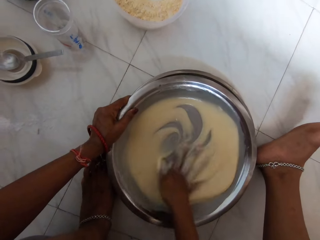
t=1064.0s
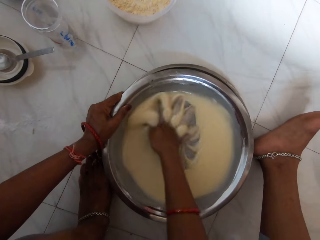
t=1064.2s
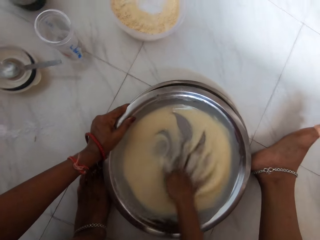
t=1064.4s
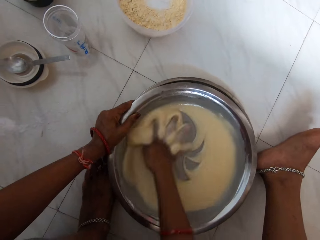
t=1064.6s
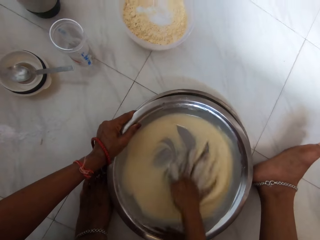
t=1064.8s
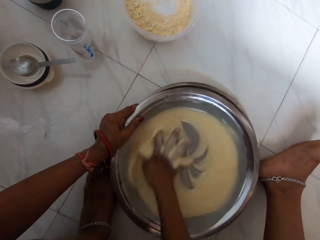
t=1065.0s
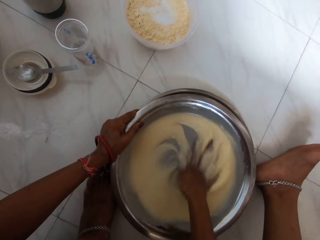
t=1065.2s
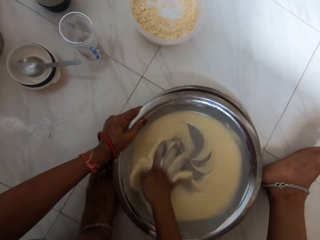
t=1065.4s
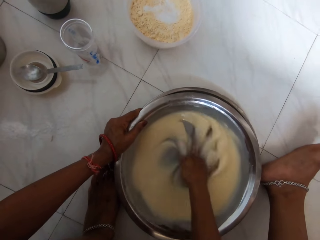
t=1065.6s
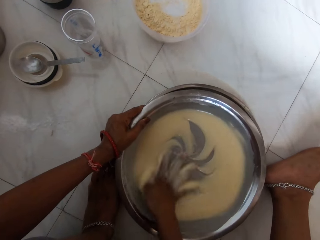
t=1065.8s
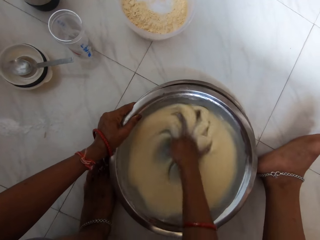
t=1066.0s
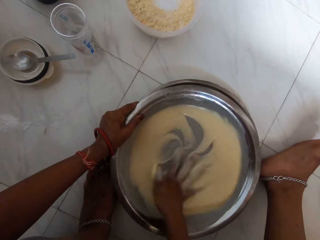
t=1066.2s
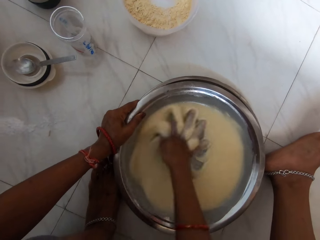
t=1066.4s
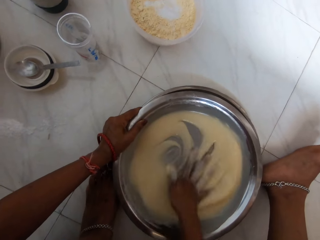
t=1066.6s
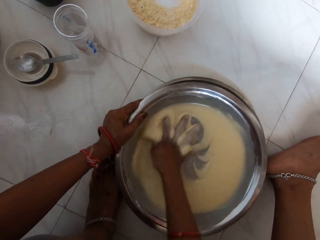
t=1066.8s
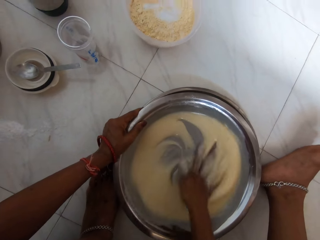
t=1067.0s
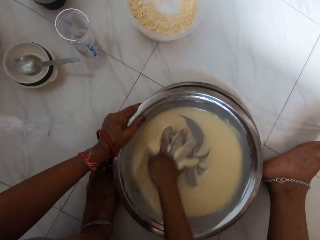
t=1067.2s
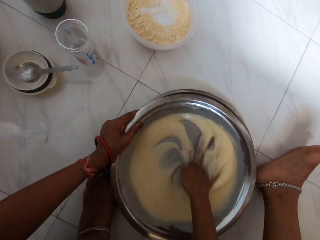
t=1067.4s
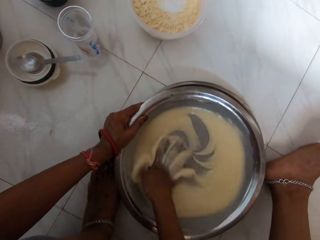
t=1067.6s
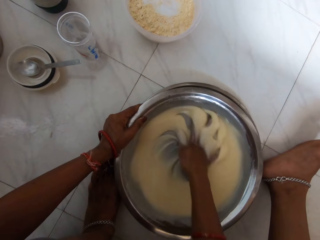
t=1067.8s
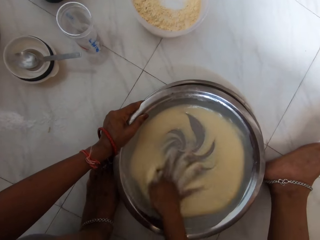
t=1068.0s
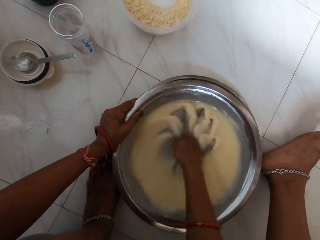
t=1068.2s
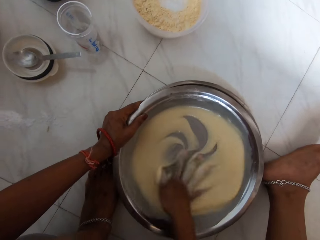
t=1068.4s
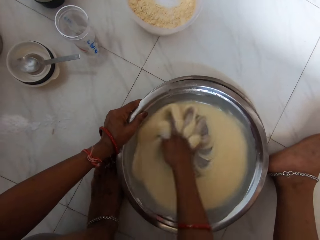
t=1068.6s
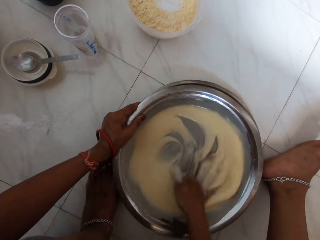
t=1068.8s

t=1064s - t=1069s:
The camera wearer stirs the dough solution.

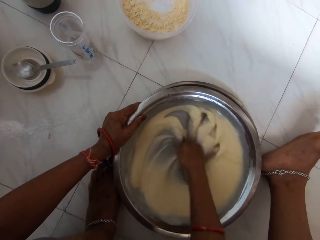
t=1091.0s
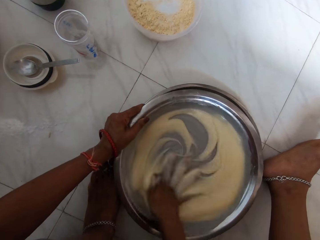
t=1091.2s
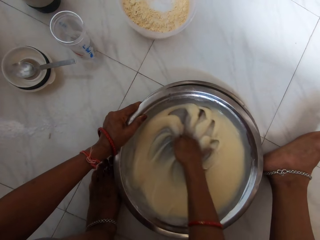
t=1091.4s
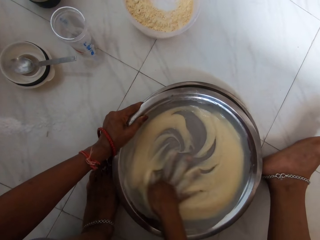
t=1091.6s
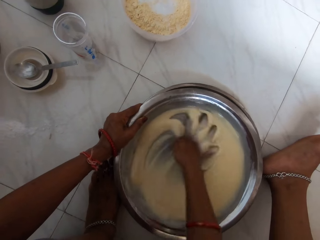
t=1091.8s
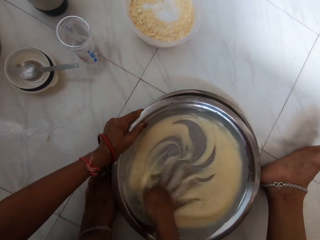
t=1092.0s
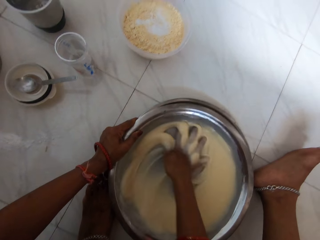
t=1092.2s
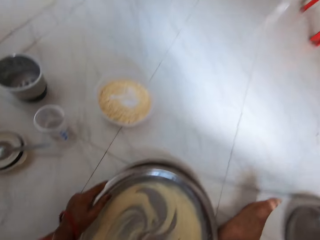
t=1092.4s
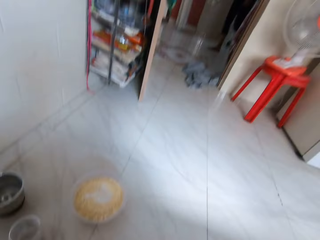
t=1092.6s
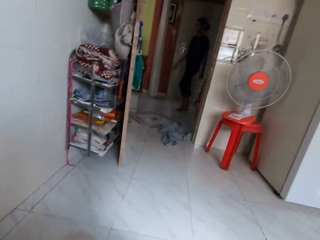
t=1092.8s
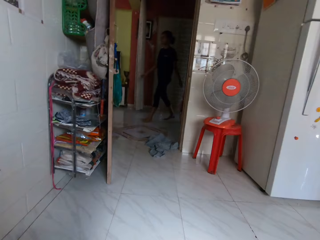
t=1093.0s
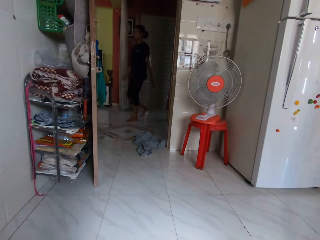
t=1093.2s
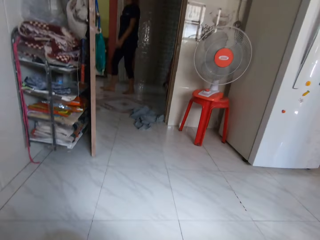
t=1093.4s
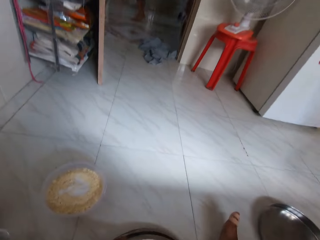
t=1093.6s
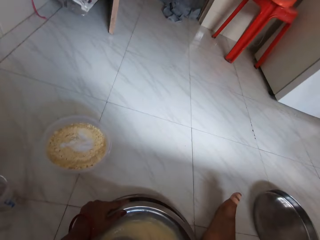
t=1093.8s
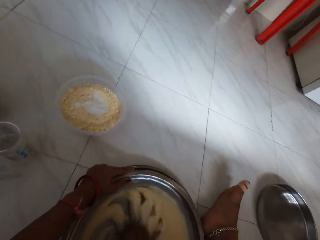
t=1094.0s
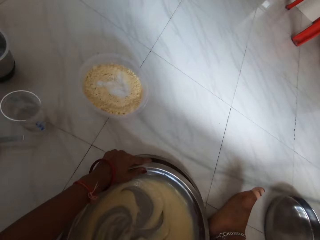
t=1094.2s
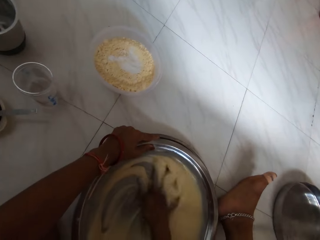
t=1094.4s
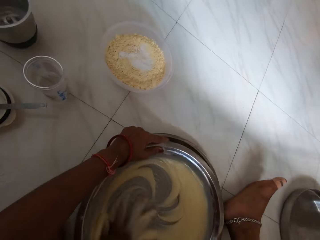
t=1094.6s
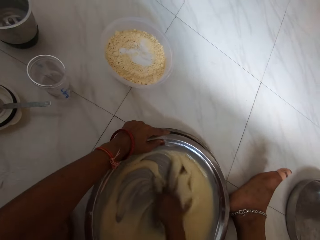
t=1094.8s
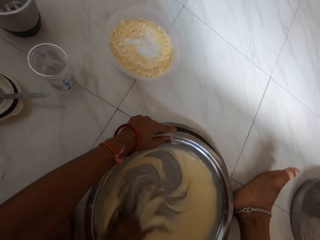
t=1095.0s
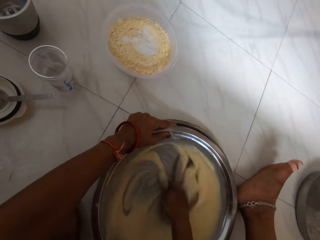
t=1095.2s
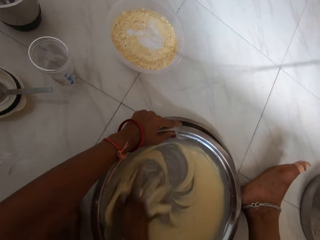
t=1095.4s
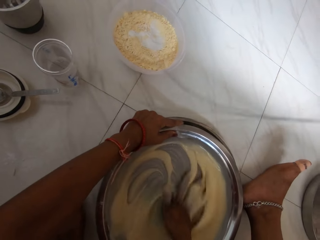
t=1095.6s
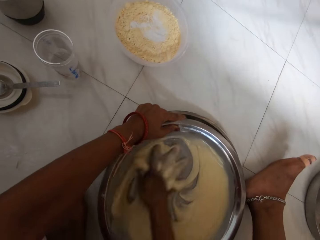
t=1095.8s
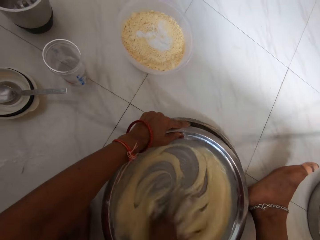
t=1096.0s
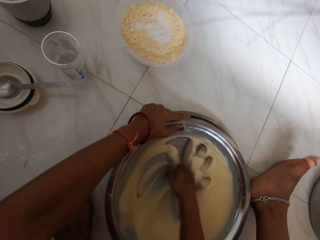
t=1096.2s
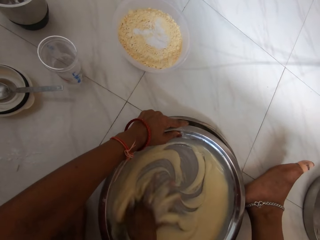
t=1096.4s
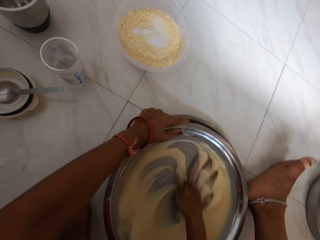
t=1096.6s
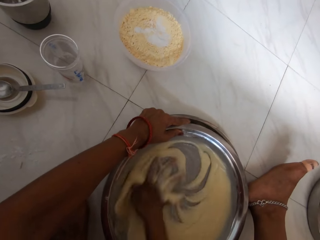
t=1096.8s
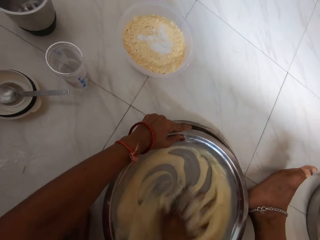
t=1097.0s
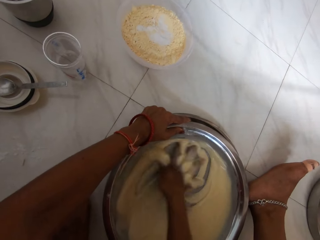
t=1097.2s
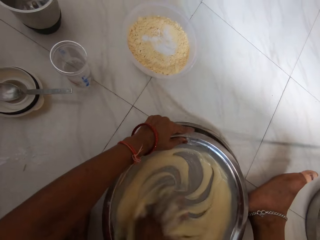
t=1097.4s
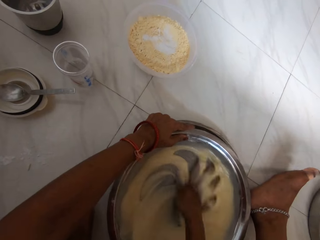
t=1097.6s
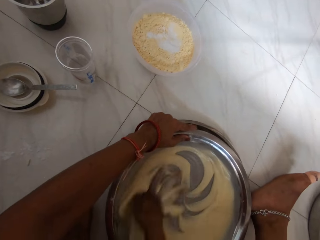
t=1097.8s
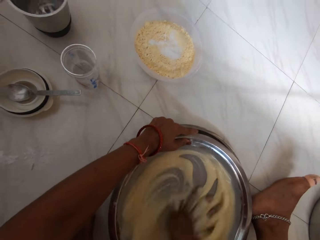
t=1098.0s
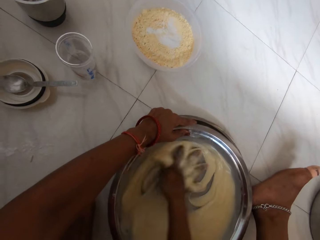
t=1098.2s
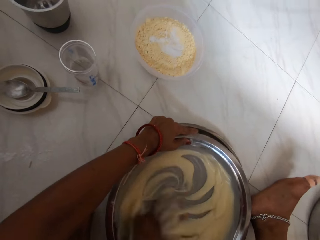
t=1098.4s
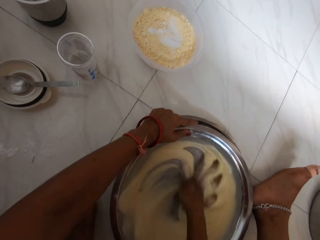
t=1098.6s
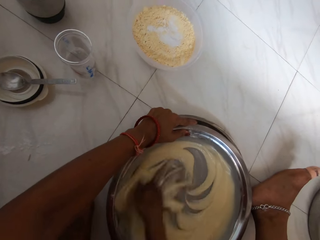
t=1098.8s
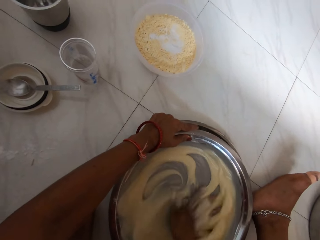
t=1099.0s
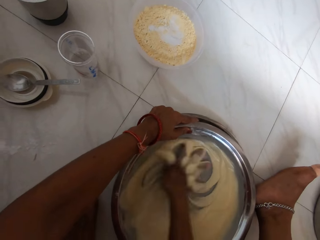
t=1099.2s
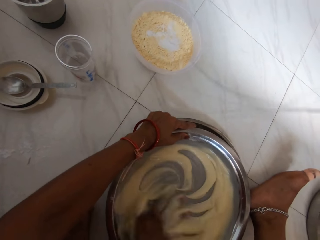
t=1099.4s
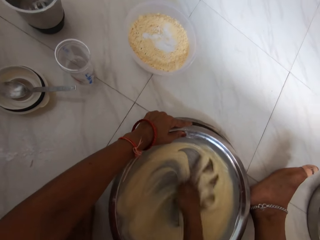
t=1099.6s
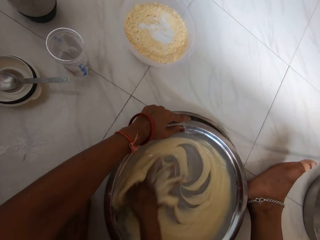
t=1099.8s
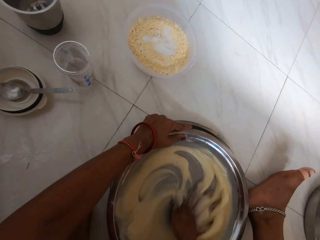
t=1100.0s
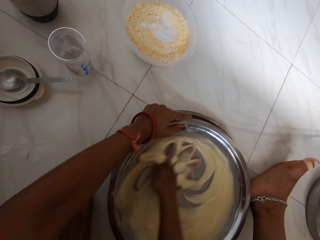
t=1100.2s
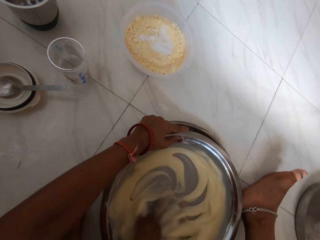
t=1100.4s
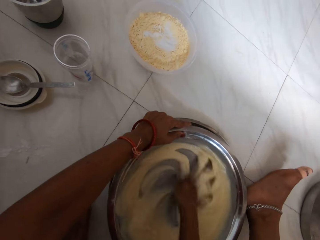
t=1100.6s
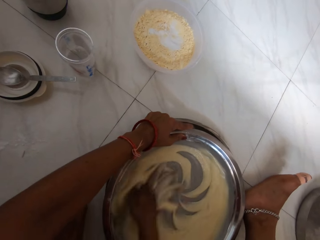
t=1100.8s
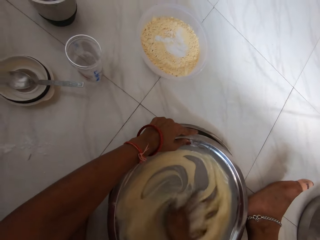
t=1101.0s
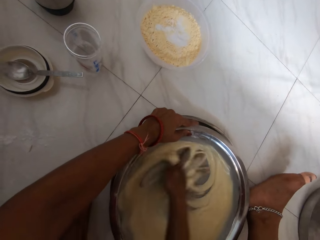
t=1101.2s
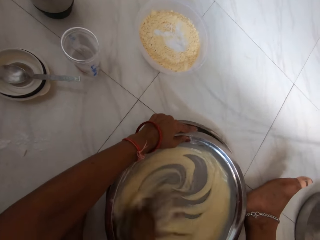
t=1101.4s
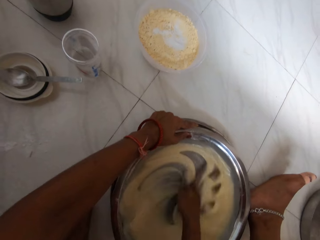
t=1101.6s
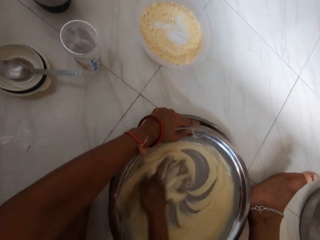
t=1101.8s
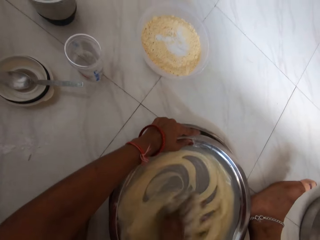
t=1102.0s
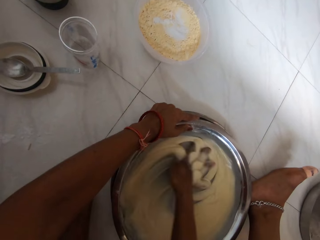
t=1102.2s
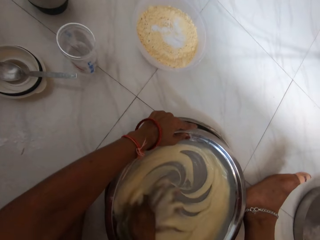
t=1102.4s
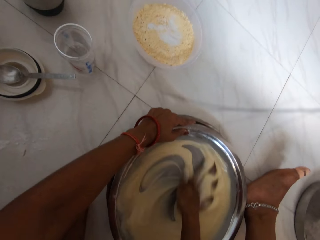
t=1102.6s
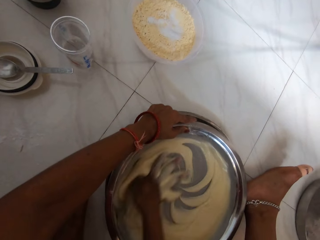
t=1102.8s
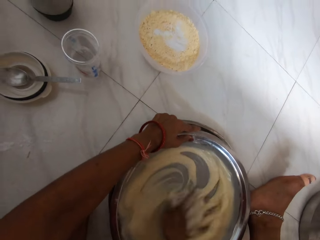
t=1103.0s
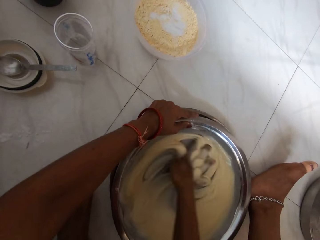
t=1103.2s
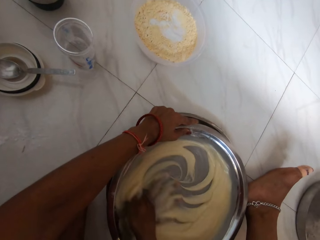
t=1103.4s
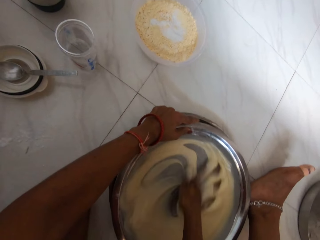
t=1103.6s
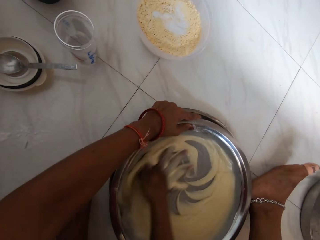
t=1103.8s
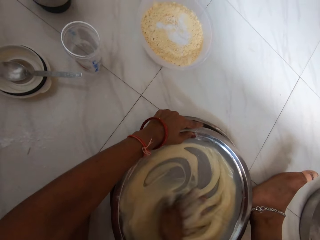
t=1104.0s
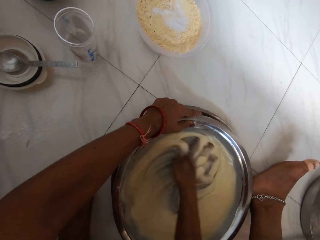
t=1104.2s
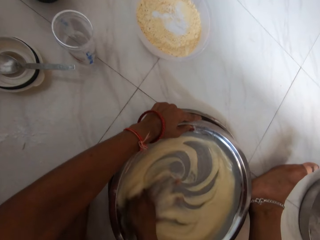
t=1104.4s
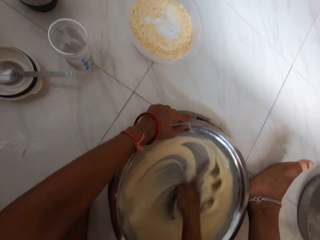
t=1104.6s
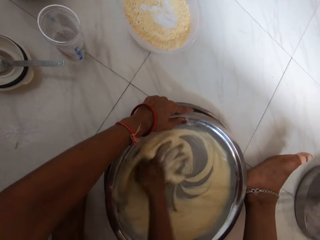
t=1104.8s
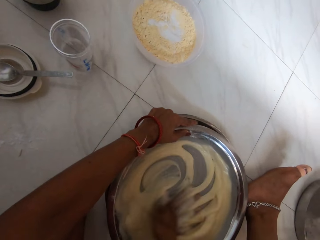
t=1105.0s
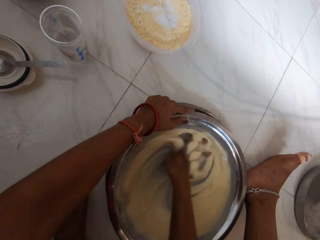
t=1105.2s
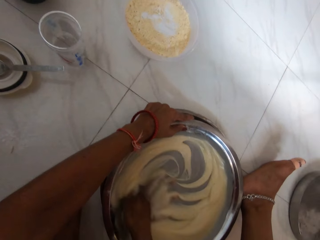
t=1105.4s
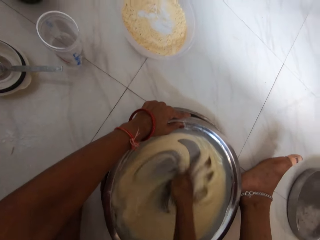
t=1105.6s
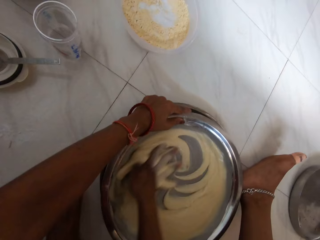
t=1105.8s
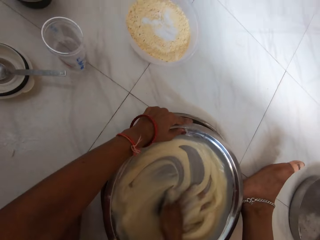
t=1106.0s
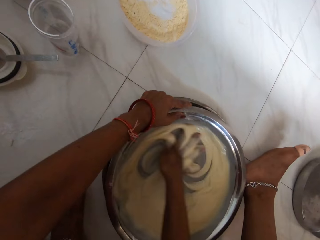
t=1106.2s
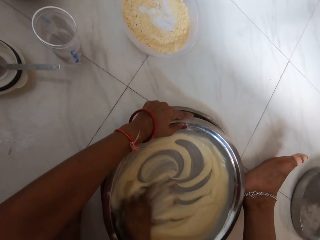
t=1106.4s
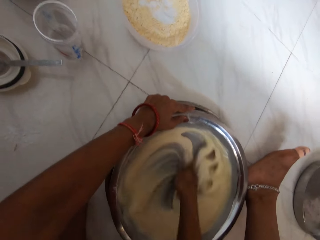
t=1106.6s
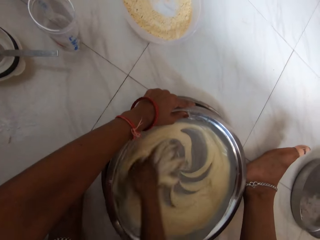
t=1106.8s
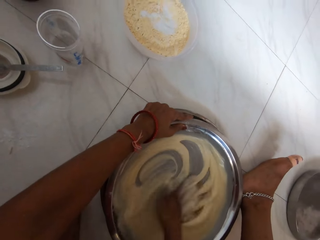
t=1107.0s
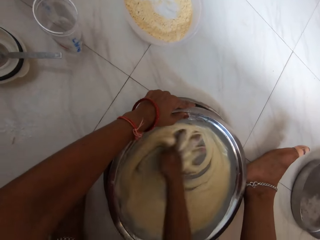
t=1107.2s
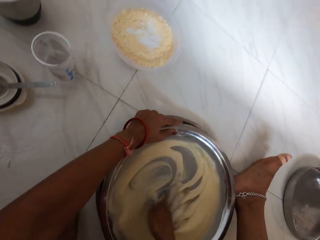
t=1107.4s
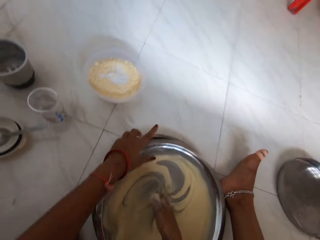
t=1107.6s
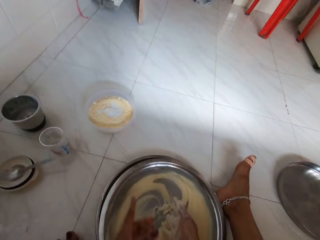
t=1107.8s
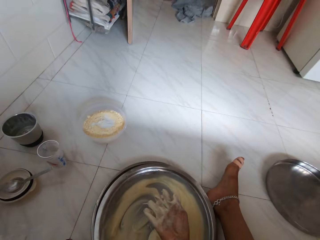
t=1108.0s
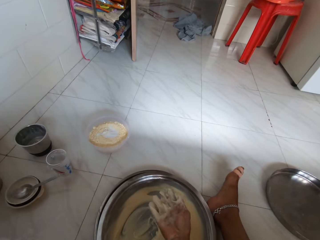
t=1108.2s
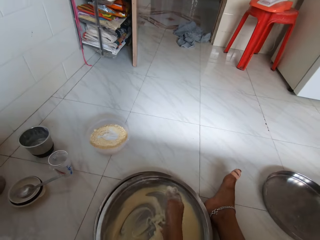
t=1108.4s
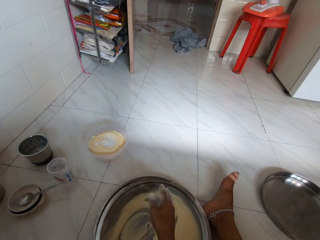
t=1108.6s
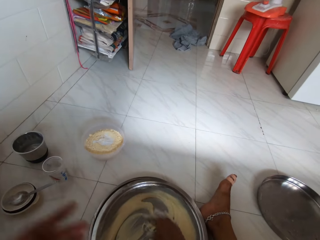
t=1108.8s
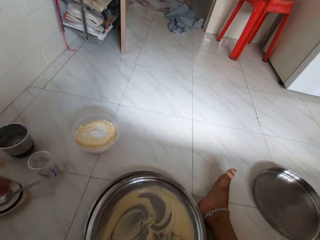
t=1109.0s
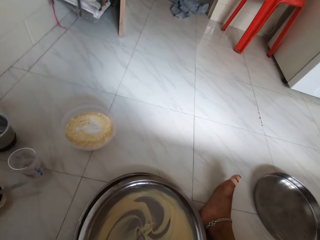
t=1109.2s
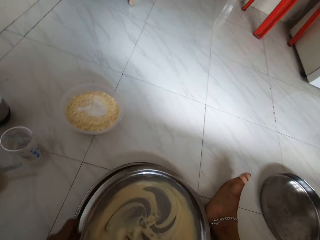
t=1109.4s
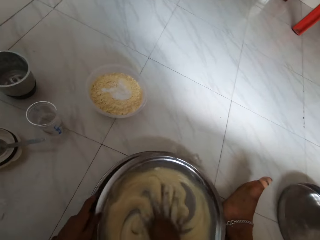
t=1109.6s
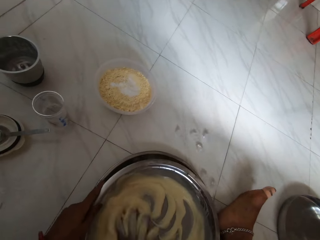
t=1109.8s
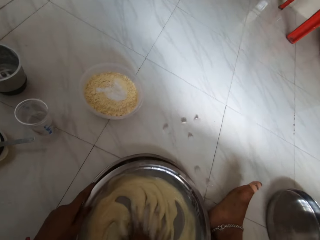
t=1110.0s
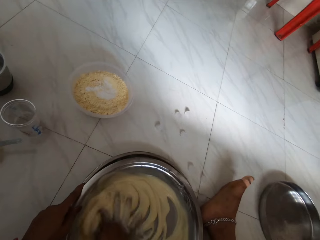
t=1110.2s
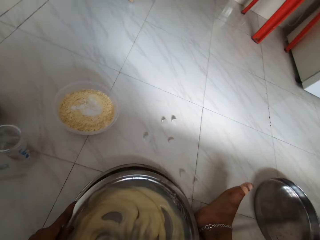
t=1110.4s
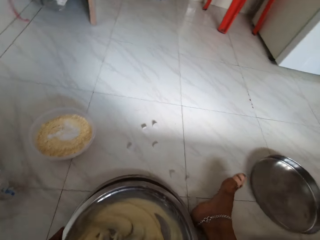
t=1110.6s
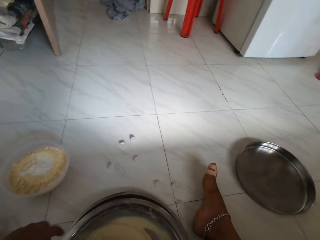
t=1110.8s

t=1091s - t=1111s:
The camera wearer looks around. She stirs the dough solution. She withdraws the hand from the mixing tray. She holds the bowl on the floor with her left hand and mixes the dough in the bowl on the floor with her right hand.
